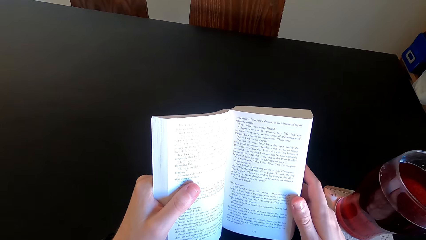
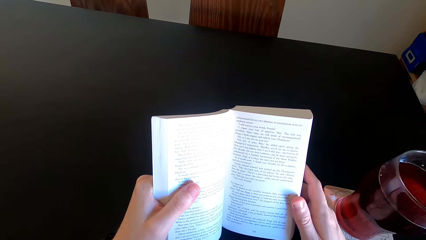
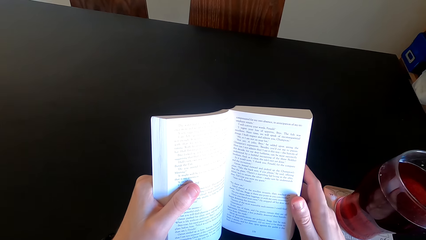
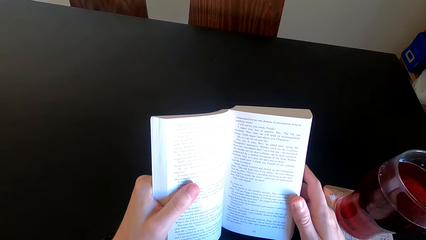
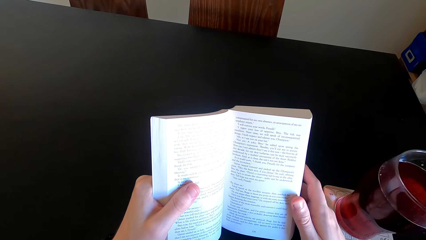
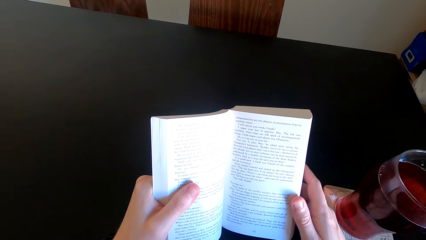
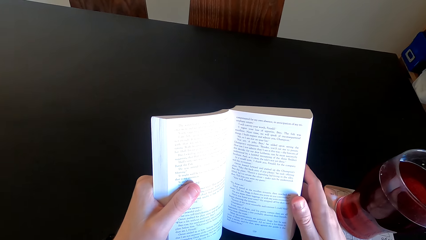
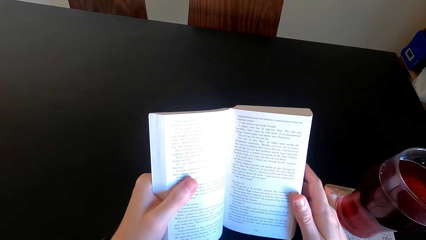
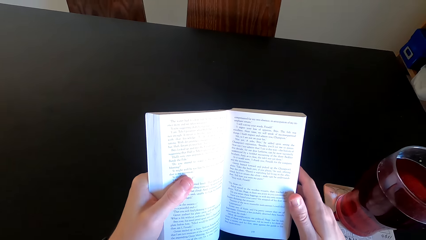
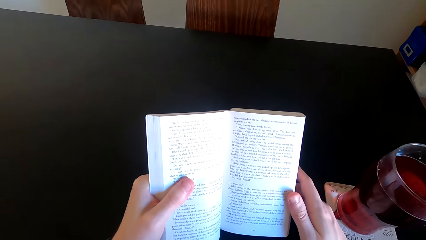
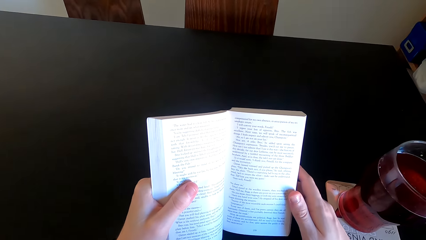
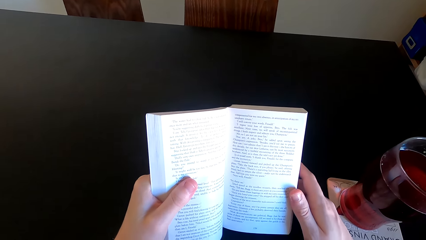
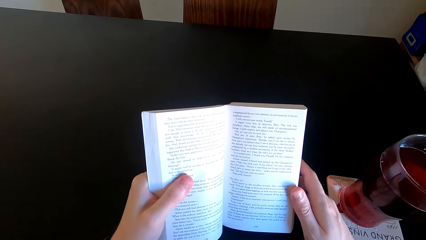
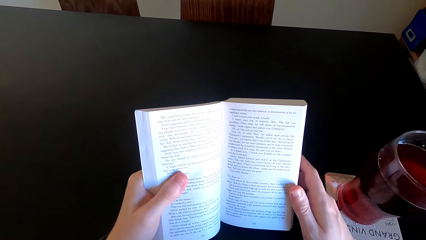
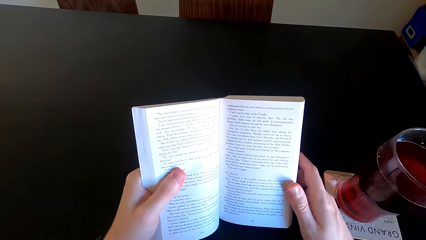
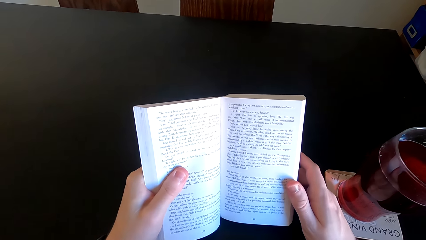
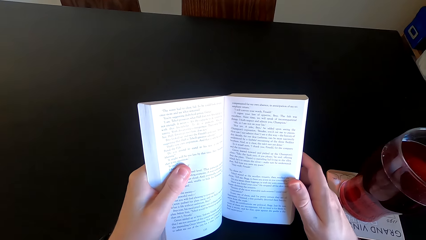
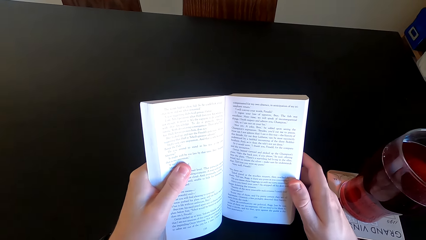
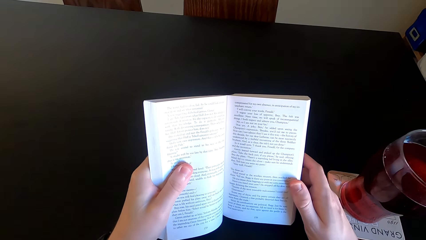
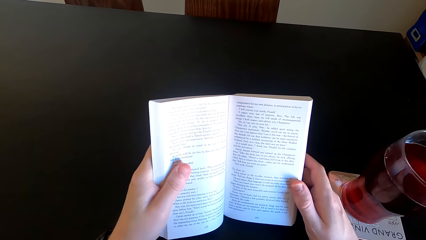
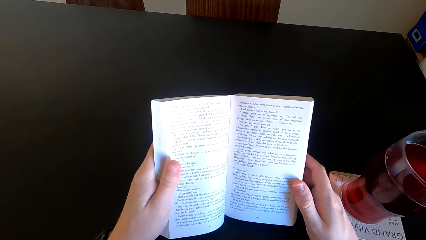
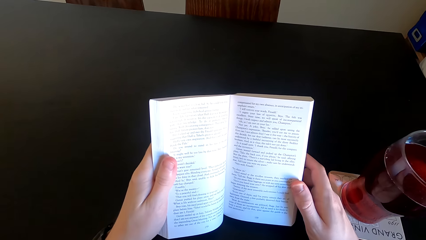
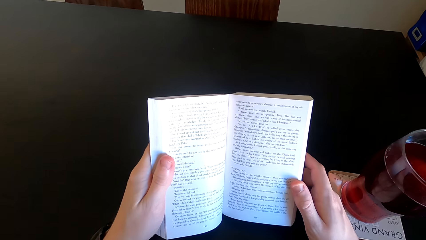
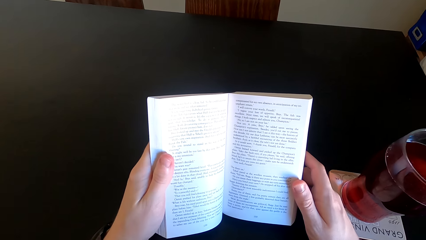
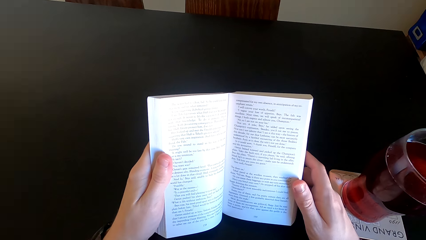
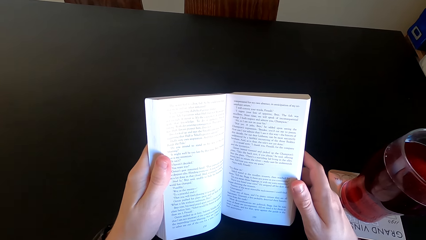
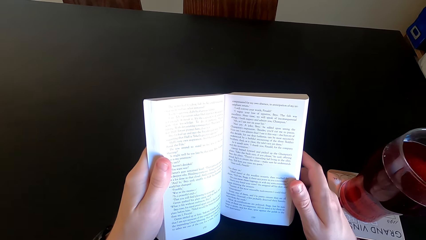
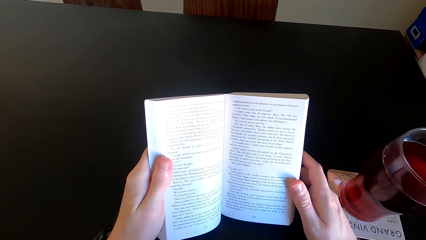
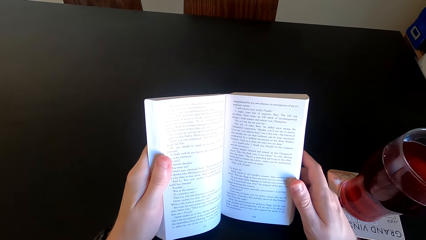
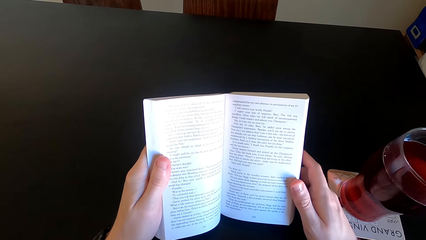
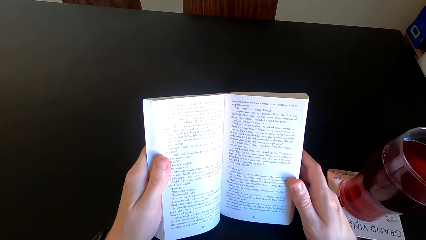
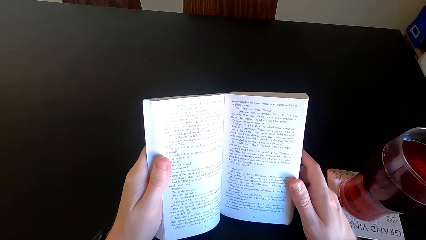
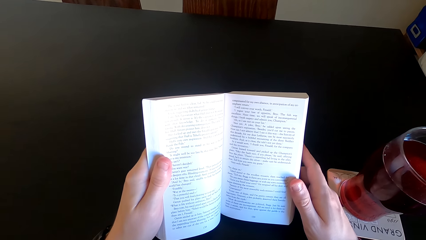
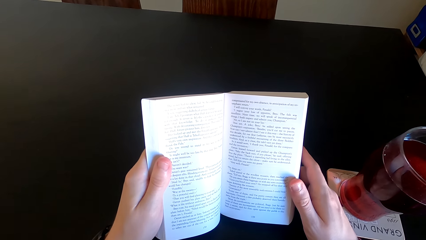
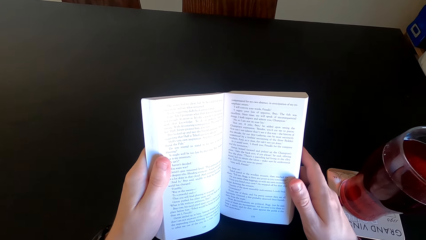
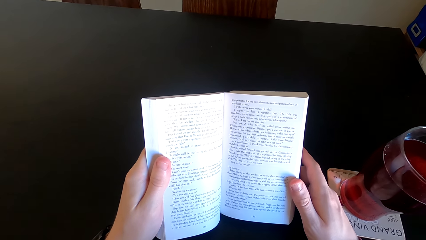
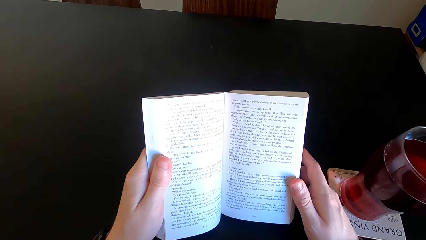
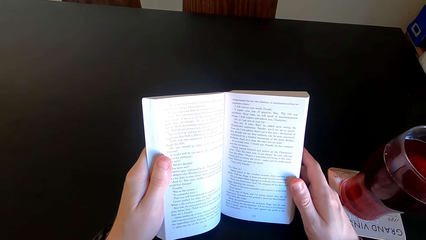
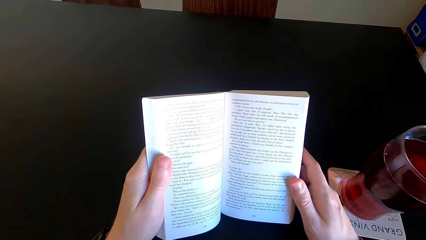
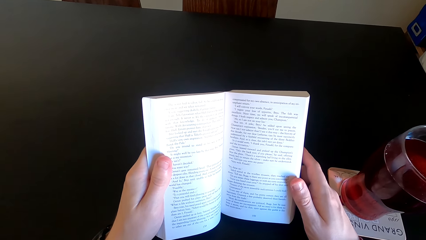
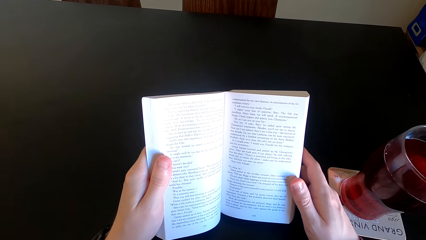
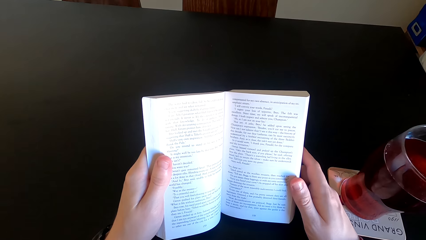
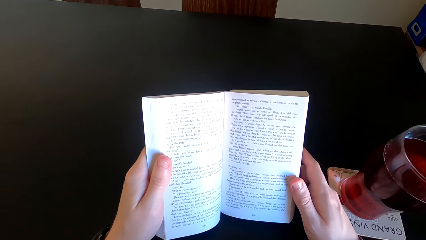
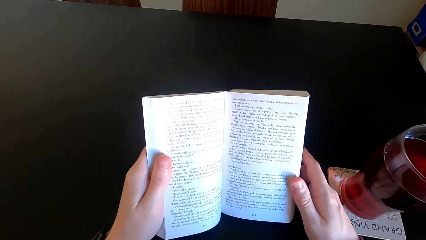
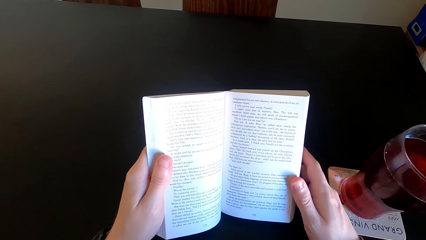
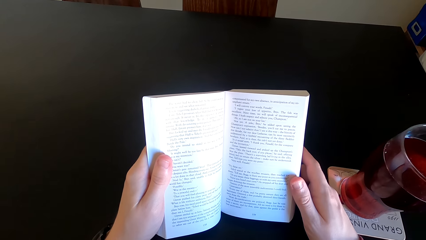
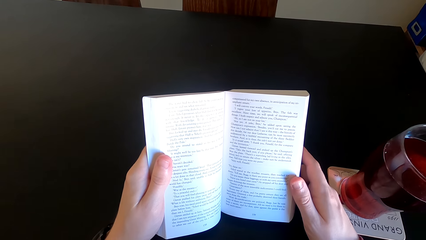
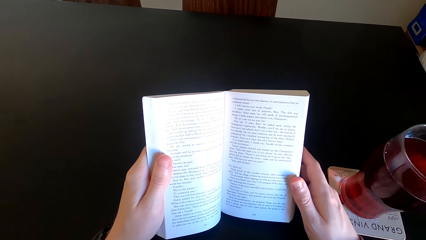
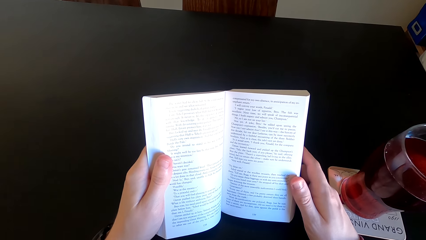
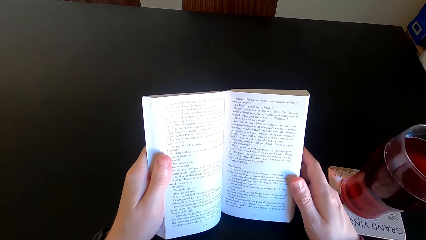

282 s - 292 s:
The camera wearer moves his hand. He reads the book.

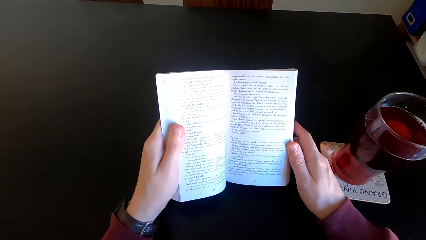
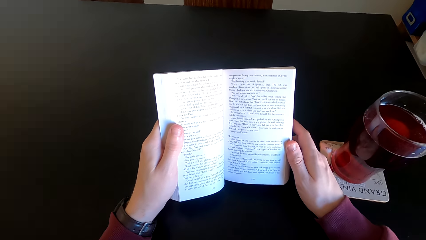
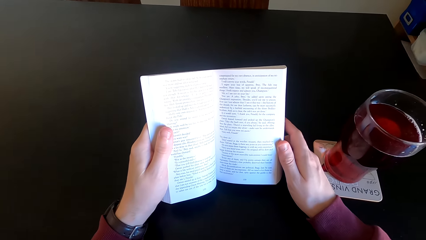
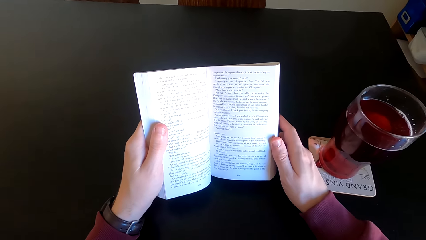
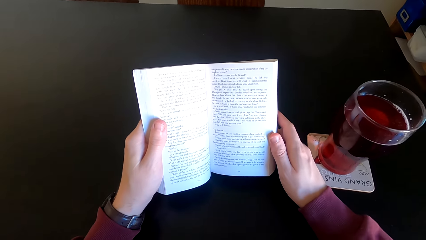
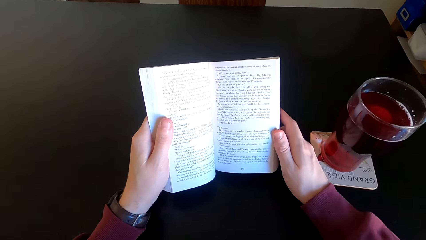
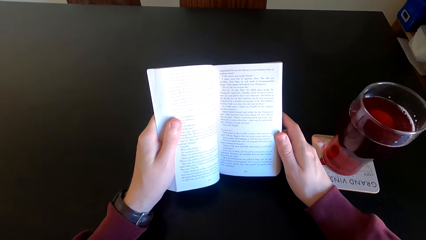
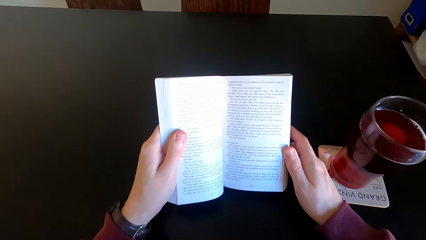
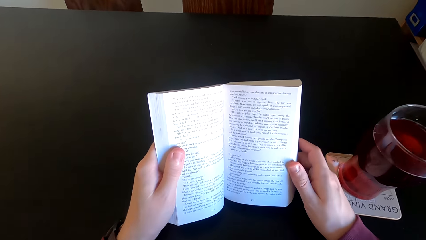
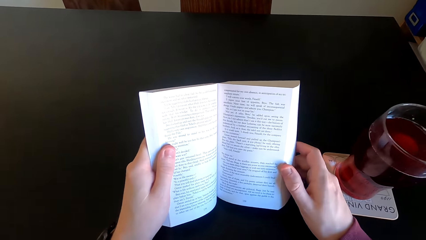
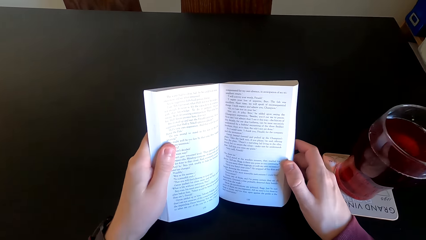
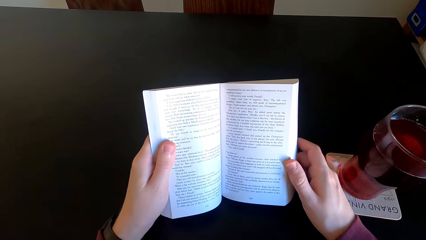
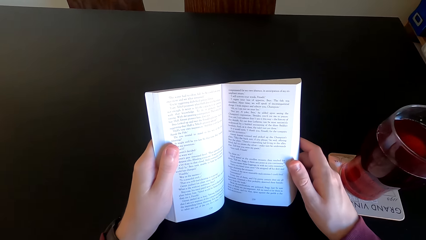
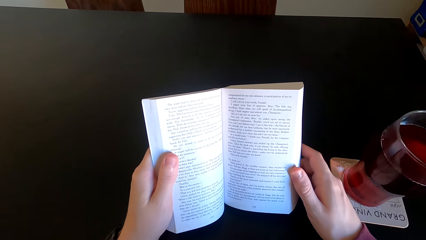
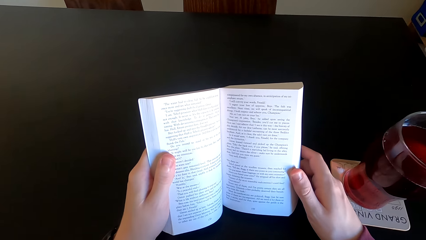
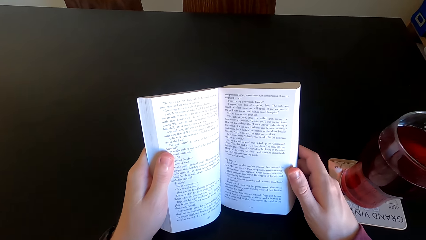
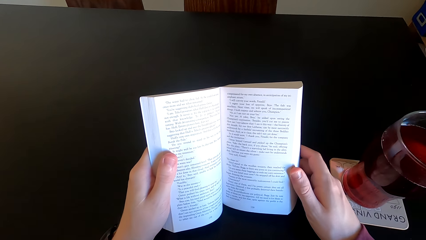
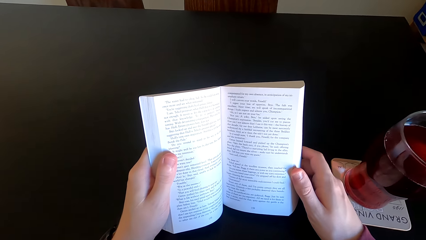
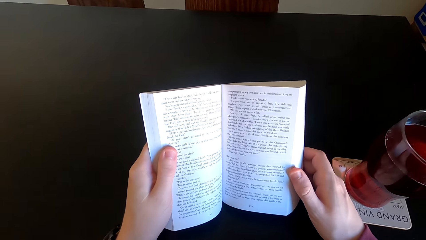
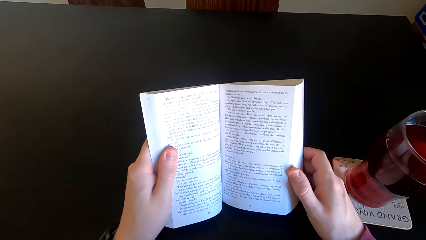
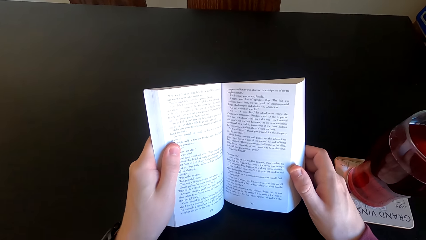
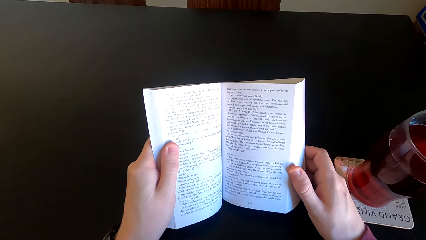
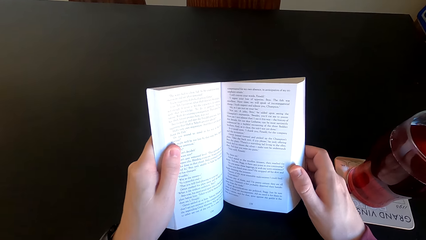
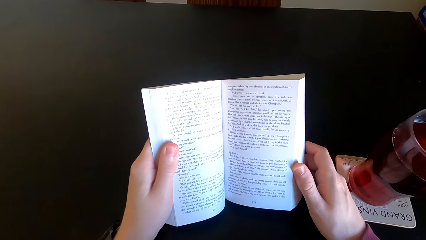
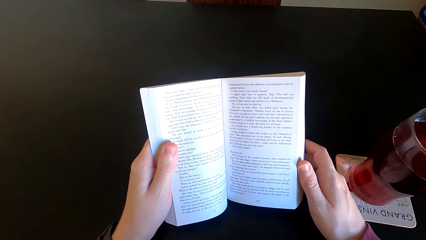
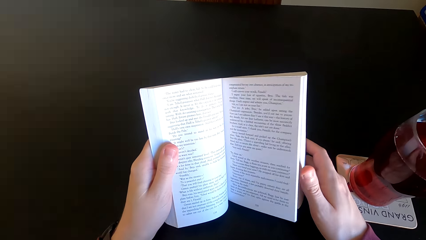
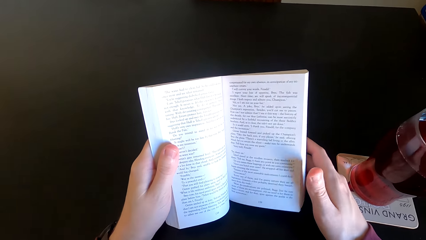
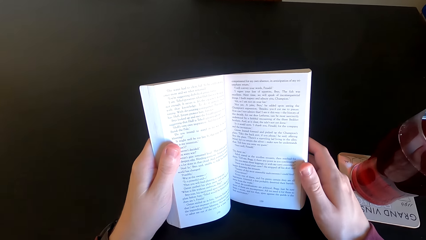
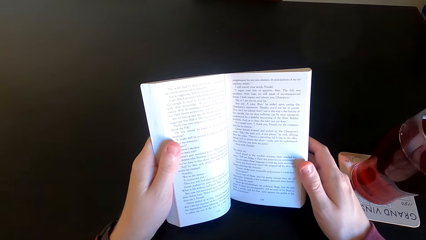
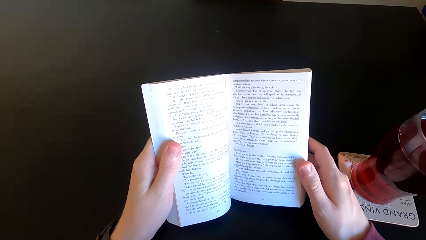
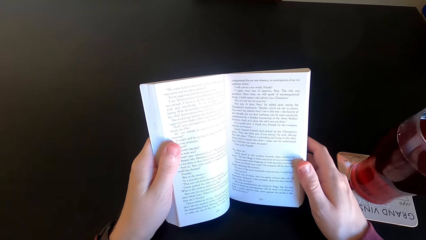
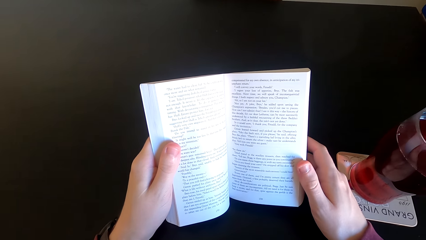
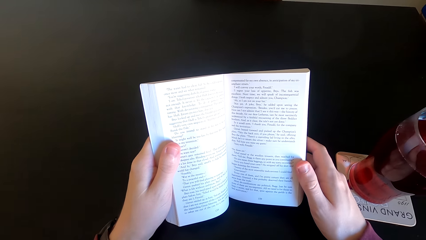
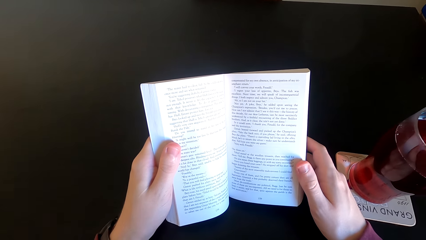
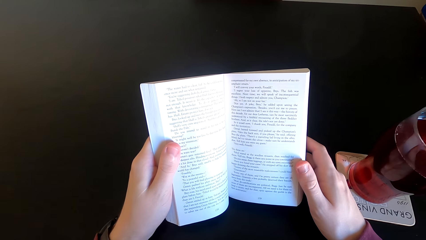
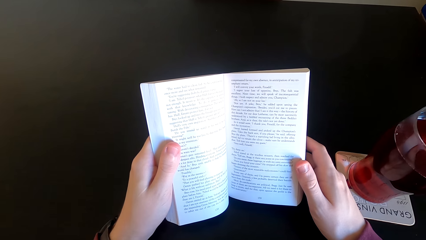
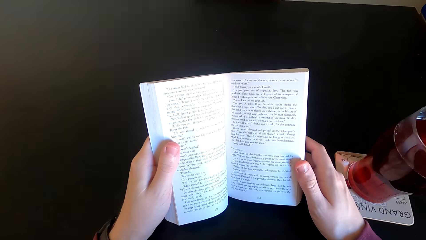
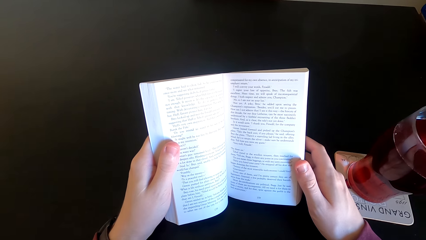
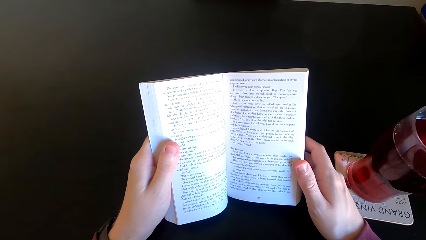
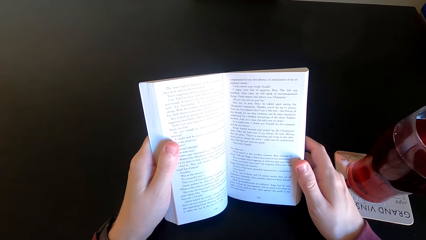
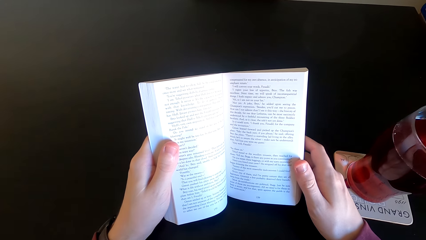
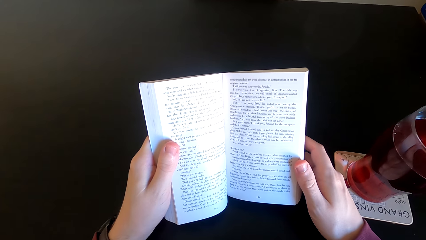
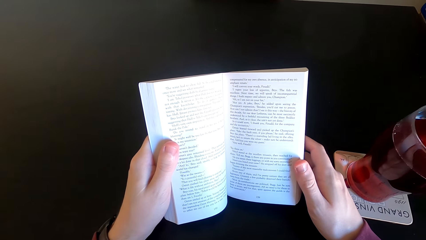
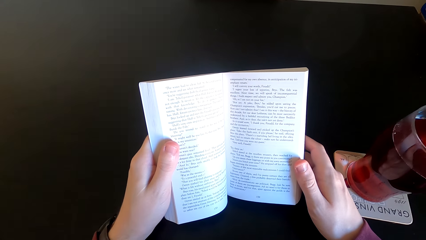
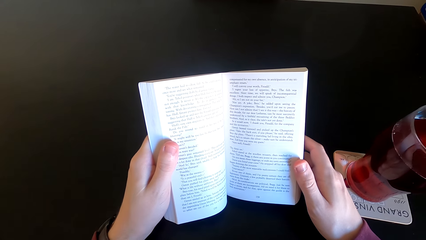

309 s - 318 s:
The camera wearer moves the book. They sigh. They read the book.
